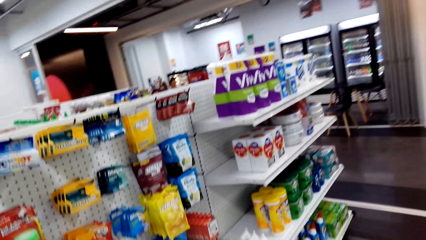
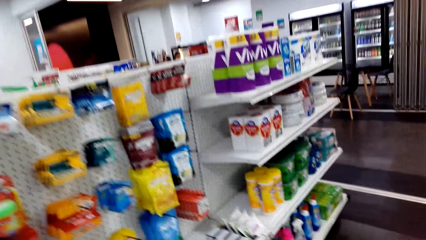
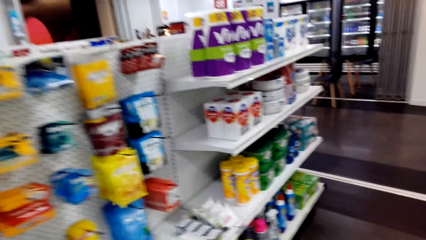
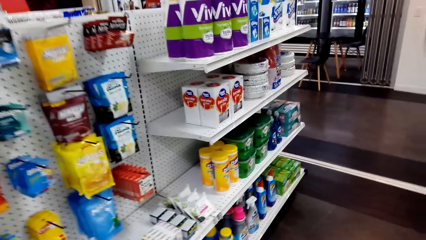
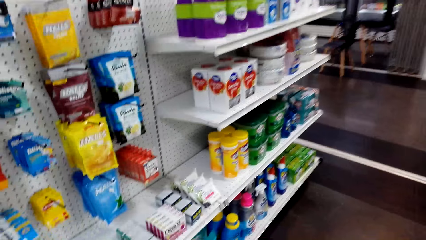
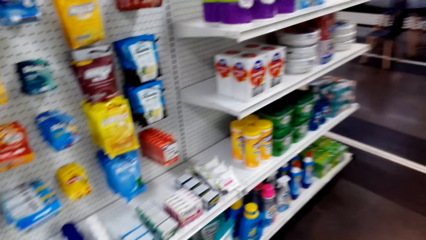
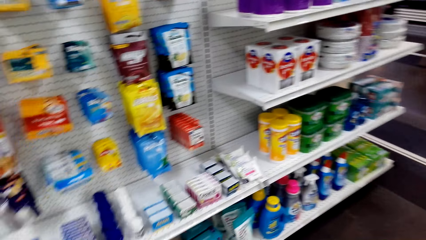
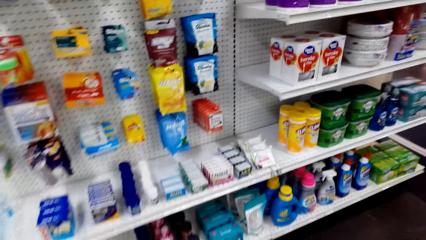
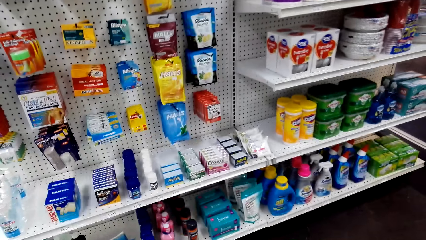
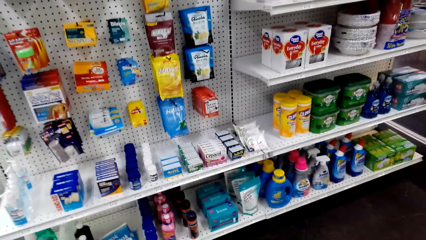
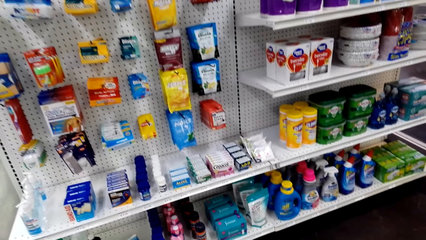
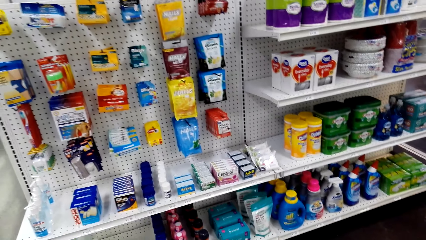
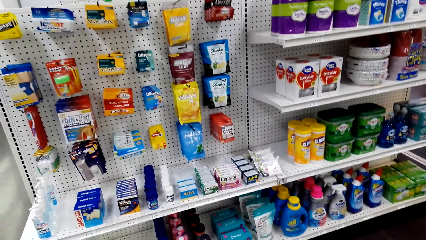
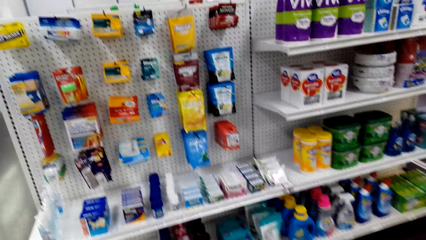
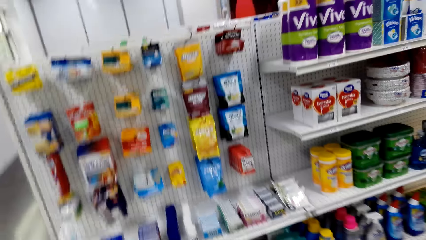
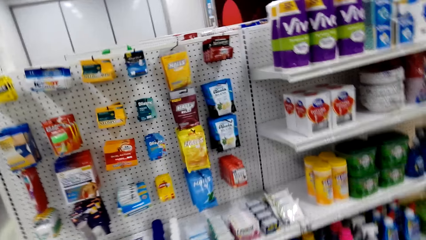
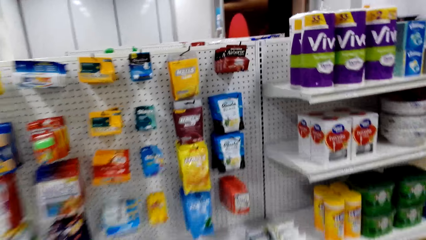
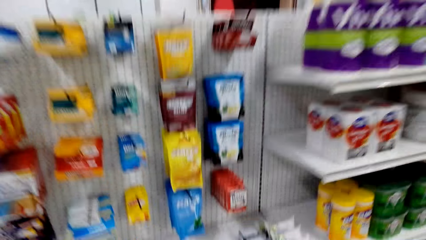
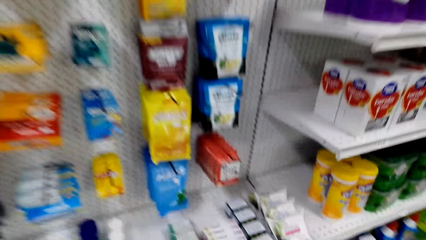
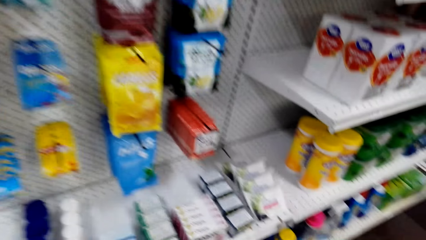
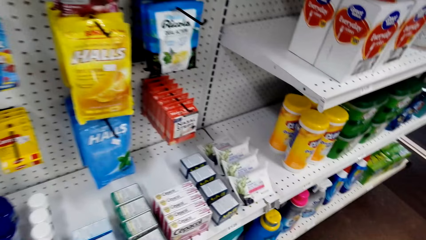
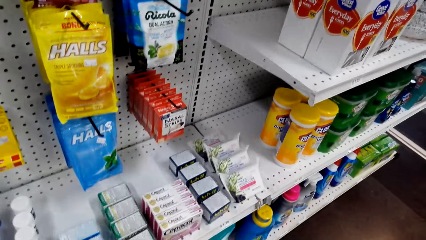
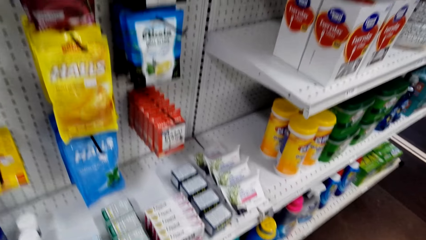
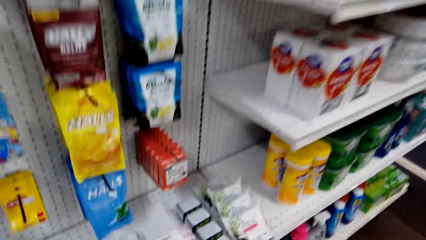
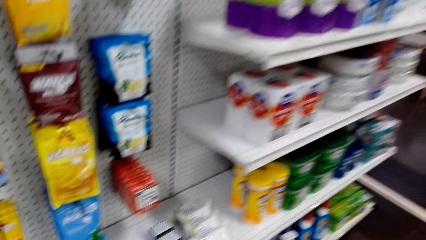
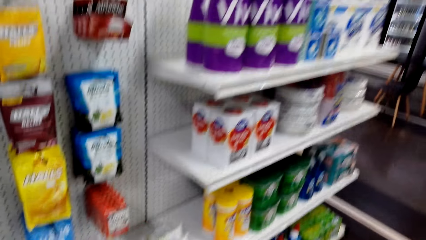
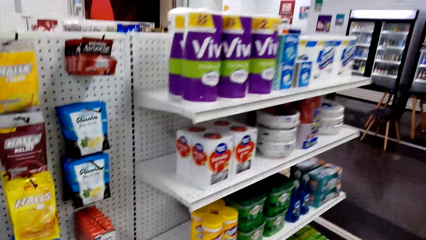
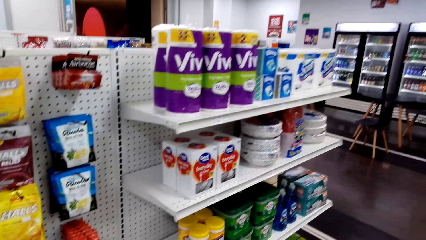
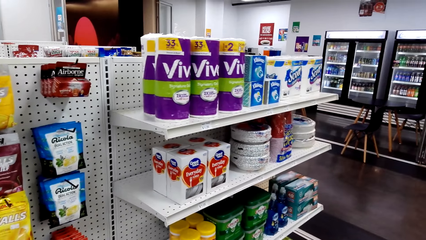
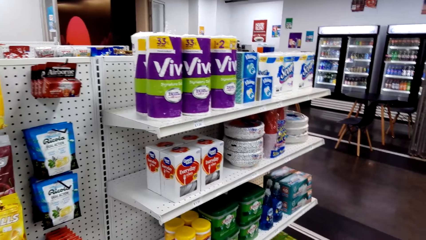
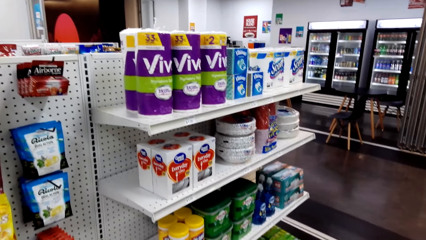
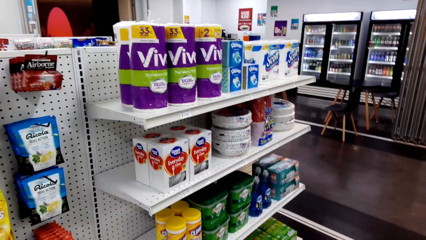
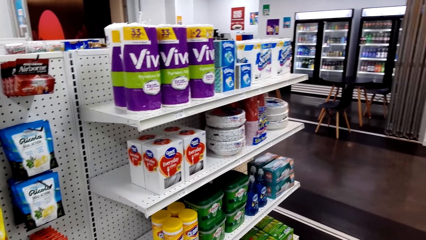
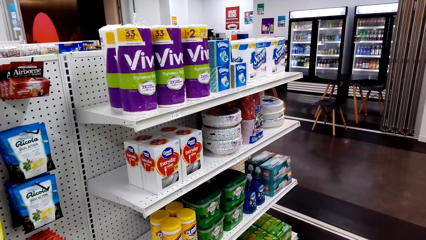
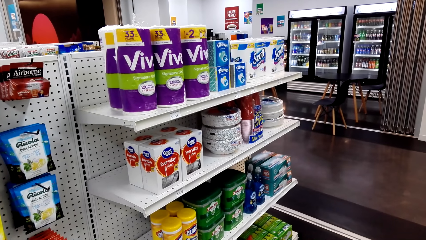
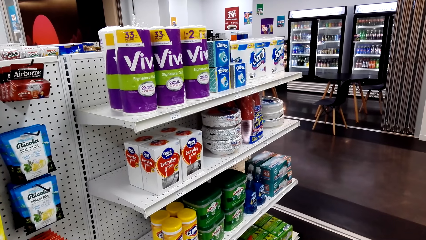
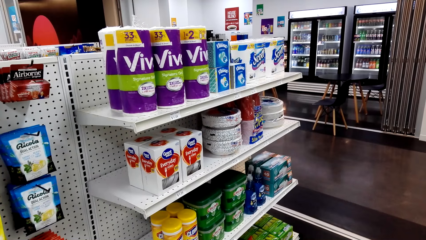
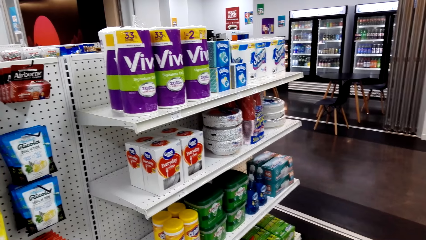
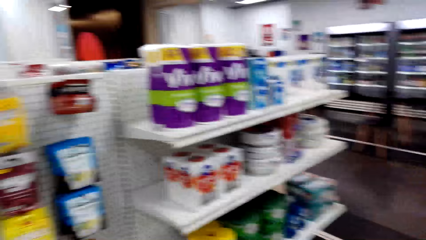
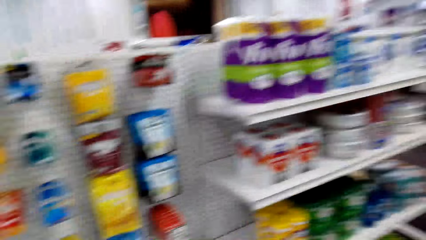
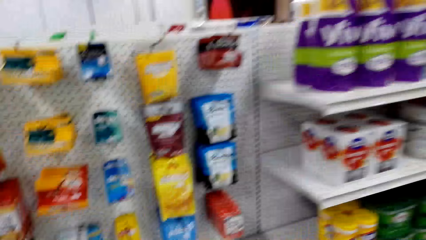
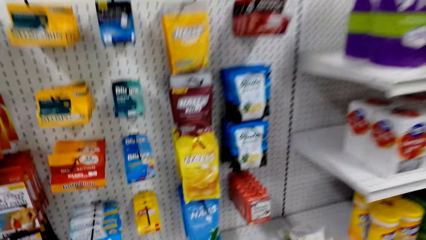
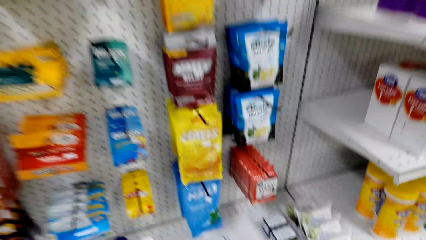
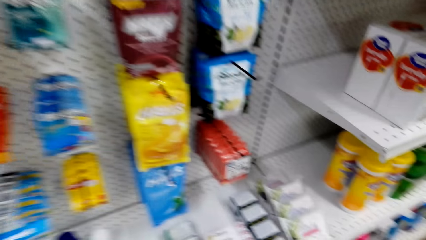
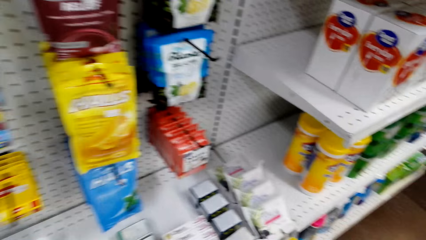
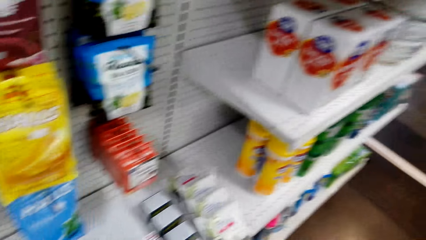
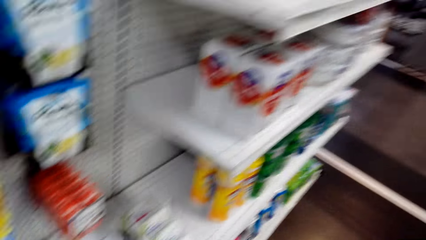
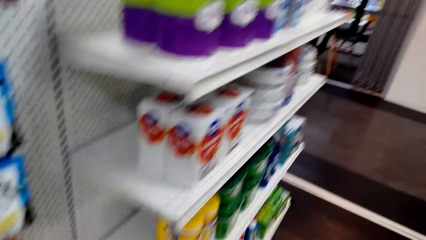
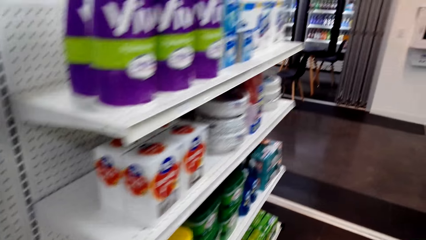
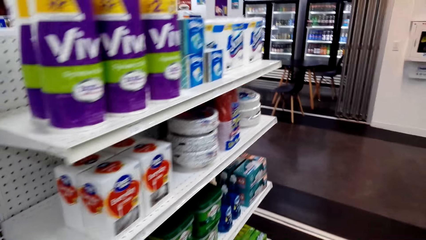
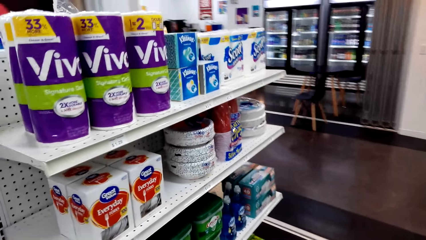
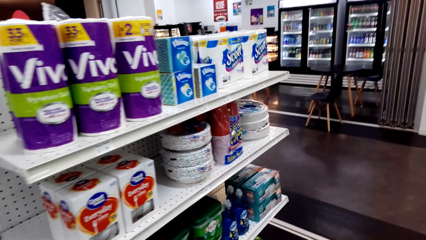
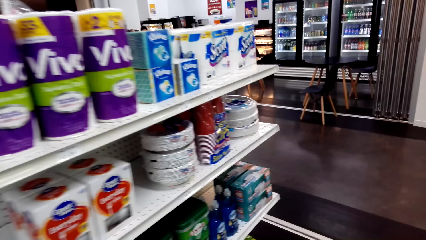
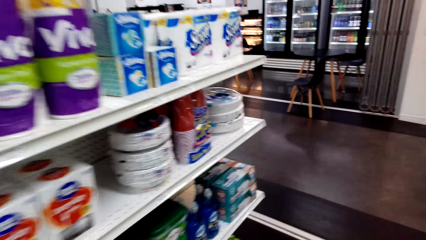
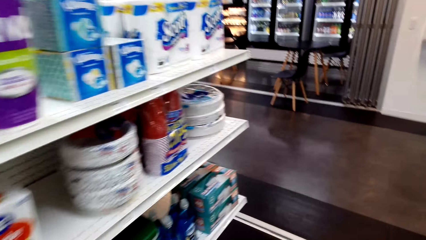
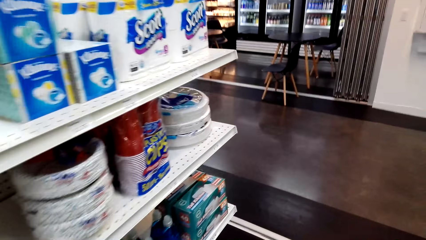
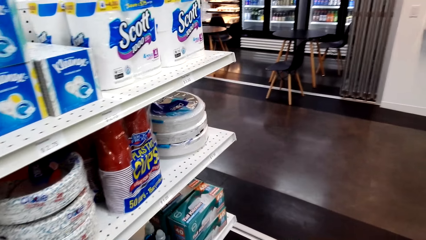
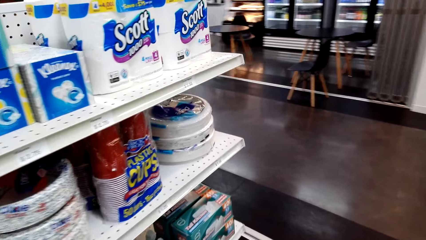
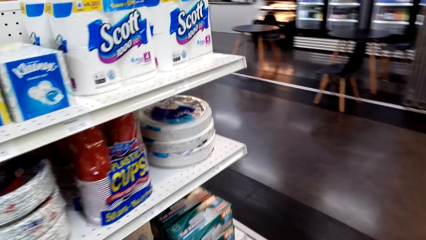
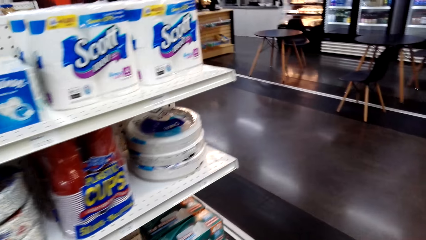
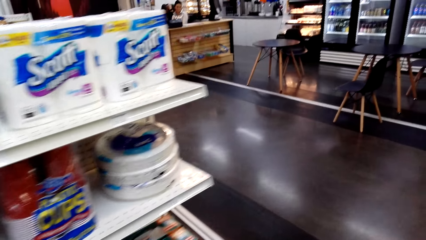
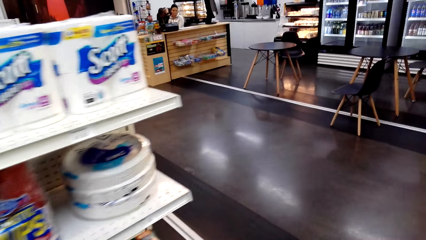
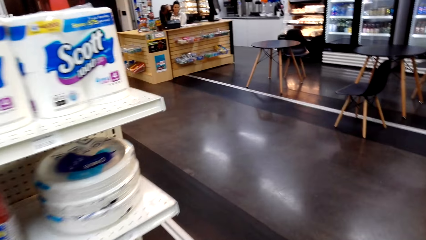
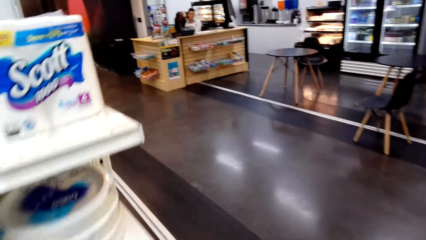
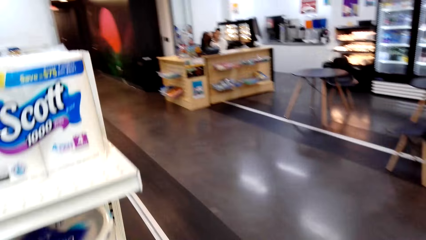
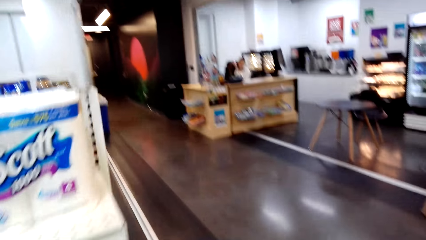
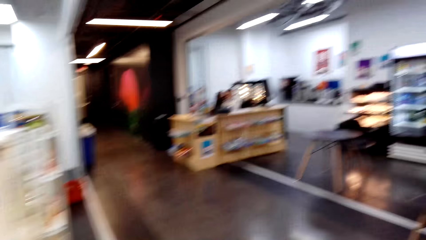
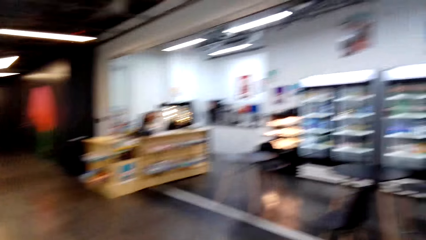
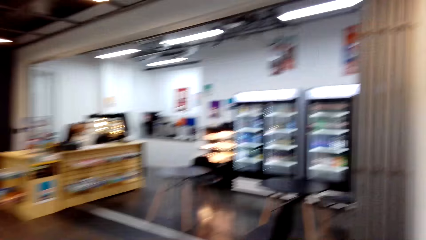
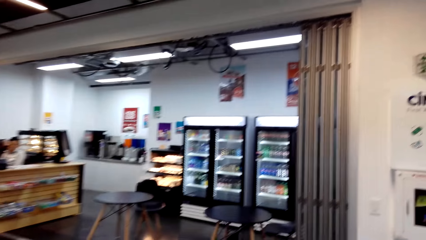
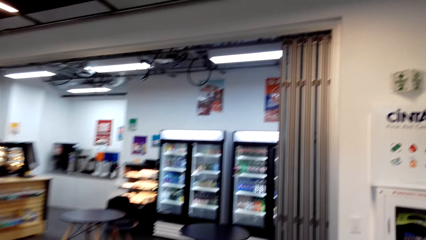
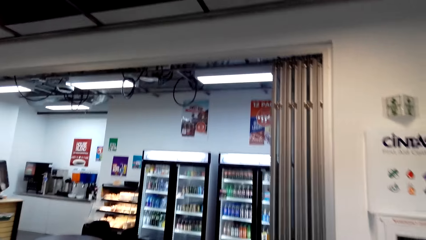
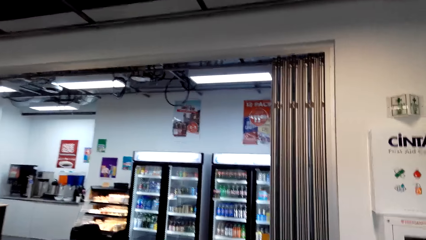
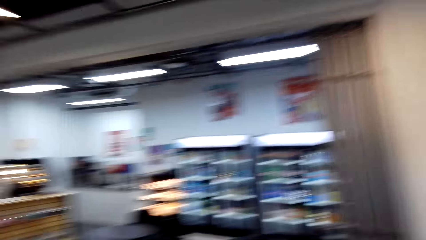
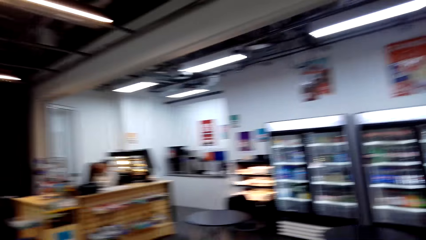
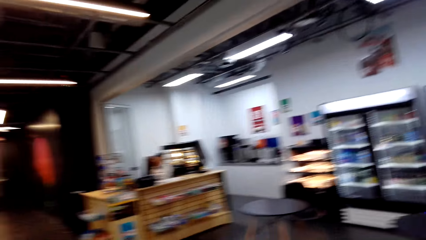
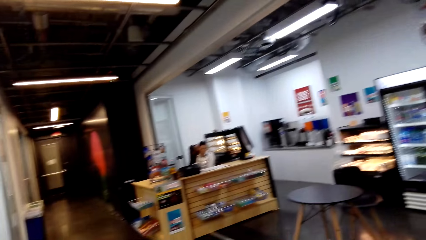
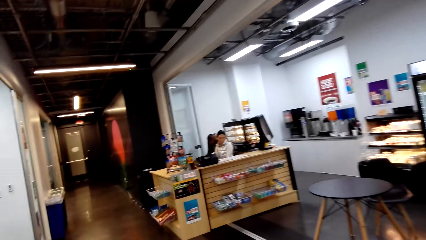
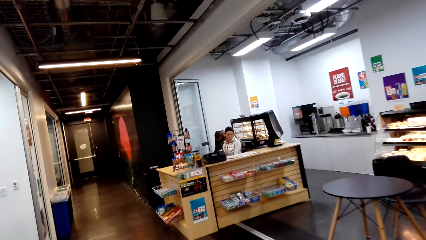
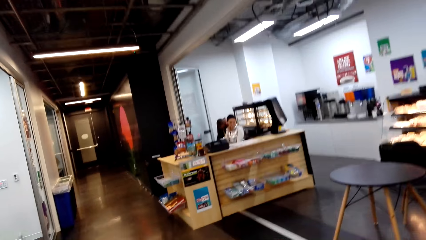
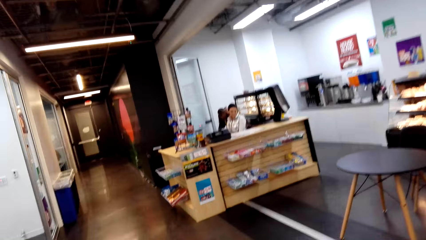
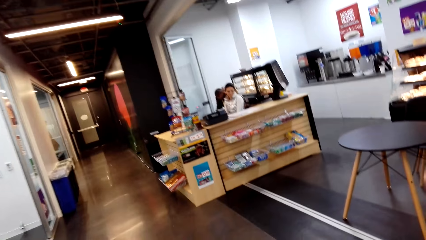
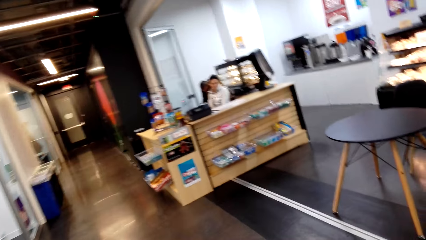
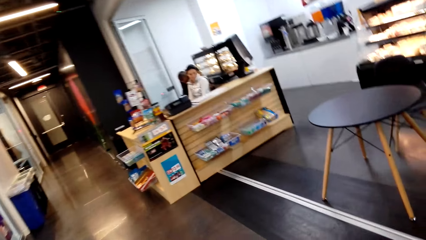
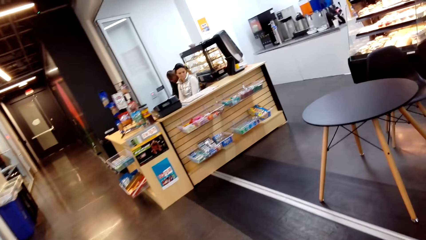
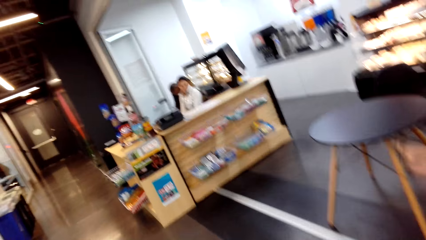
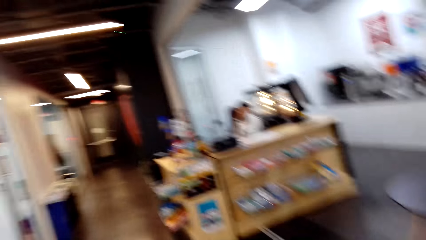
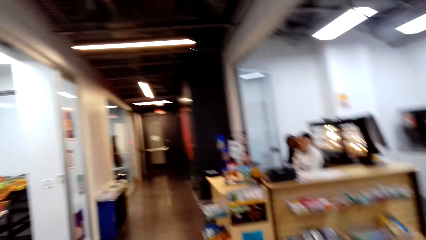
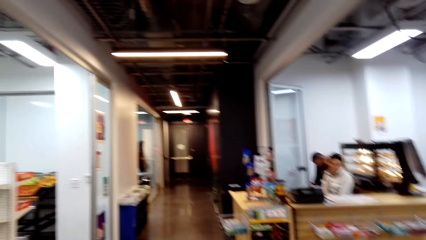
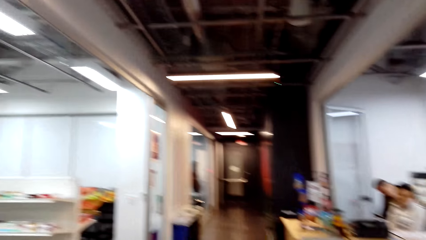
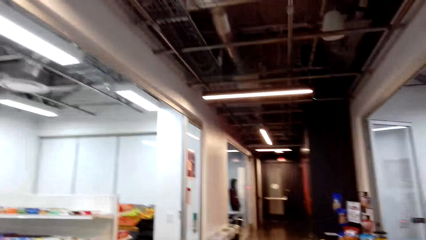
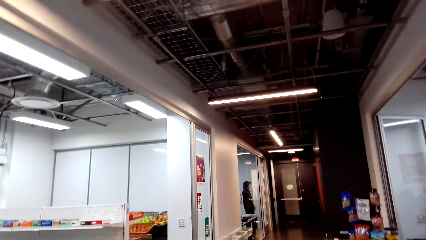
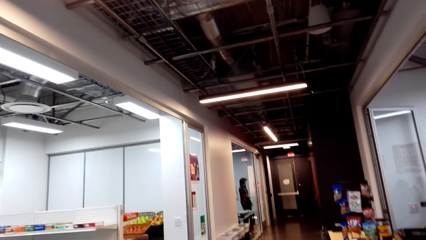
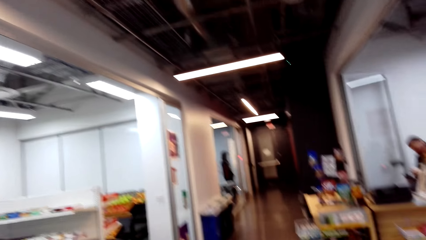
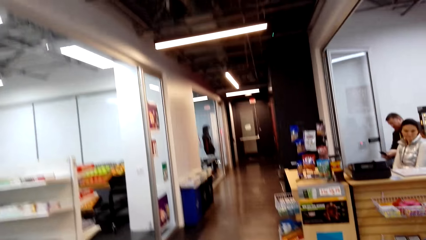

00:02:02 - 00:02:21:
The camera wearer looks at the shelf. They look at the sachet. They step forward. They look around. They walk towards the counter.
